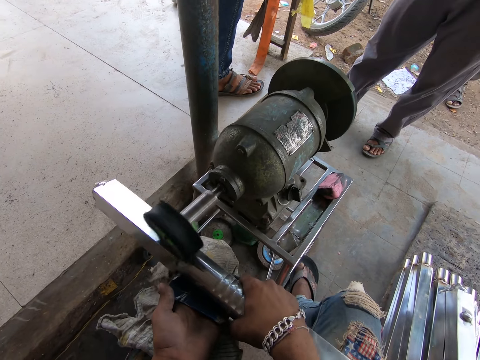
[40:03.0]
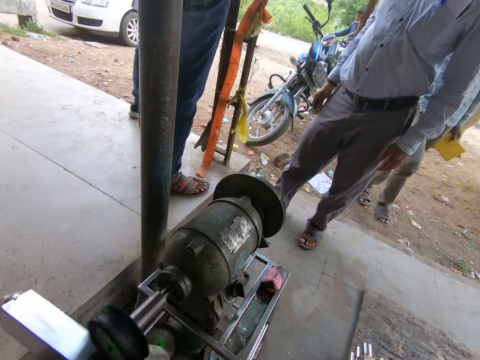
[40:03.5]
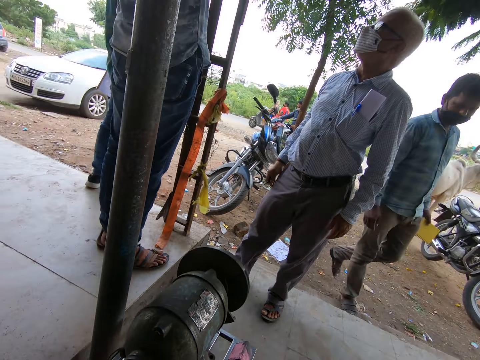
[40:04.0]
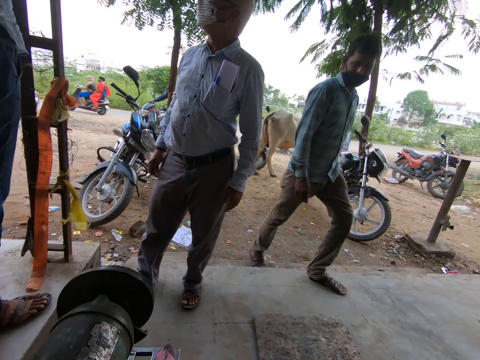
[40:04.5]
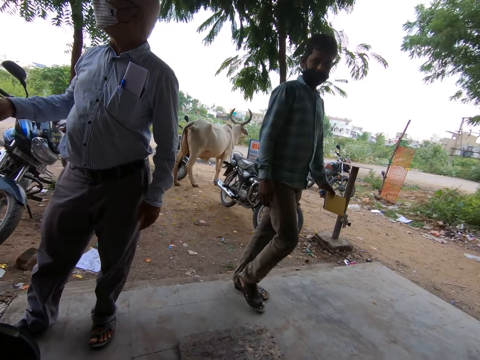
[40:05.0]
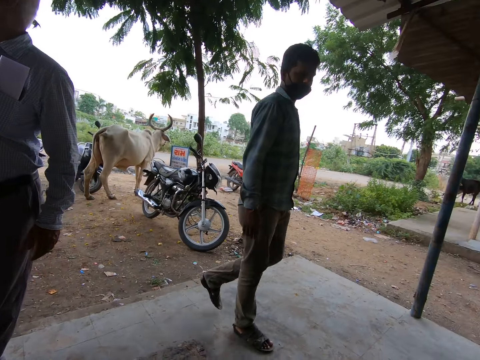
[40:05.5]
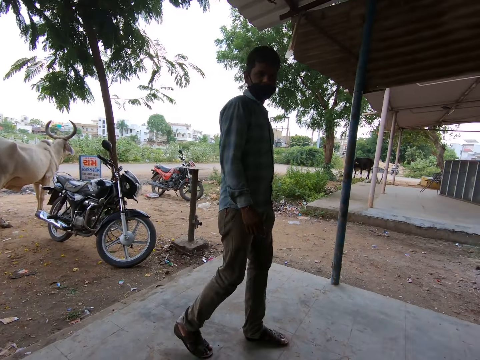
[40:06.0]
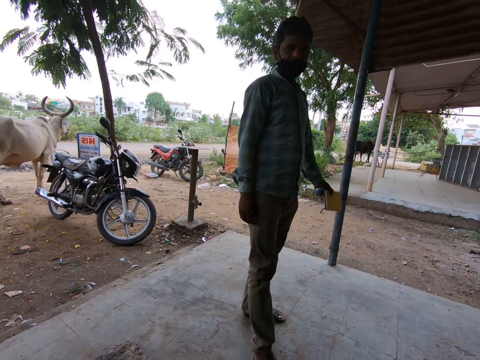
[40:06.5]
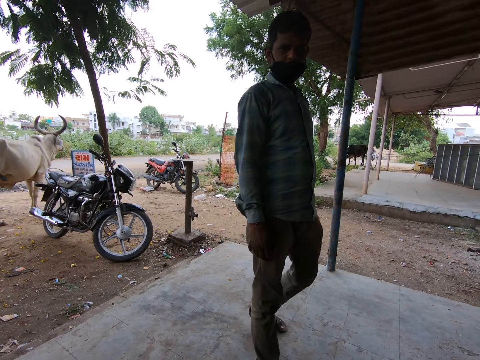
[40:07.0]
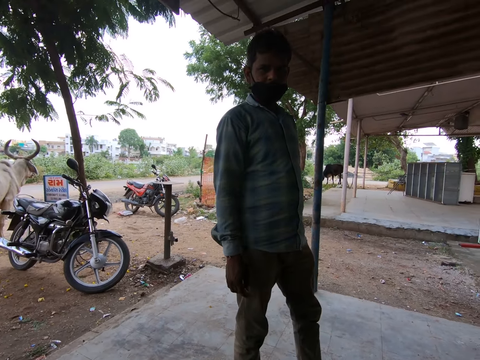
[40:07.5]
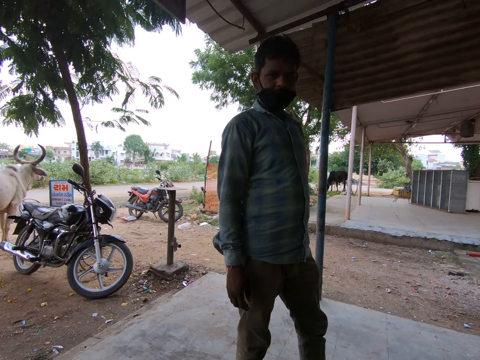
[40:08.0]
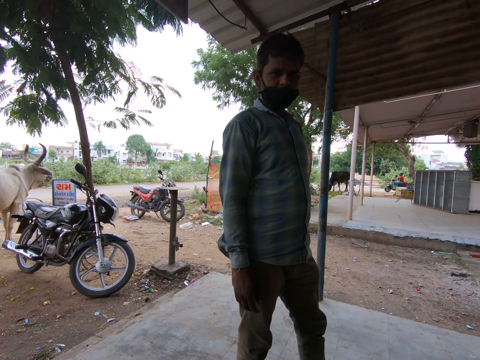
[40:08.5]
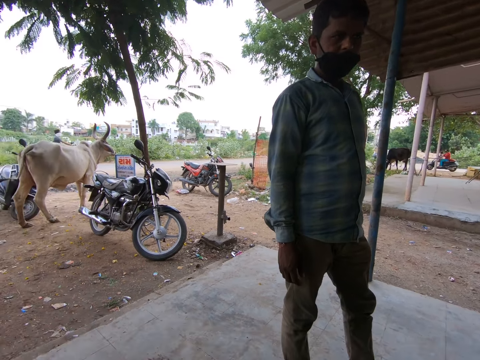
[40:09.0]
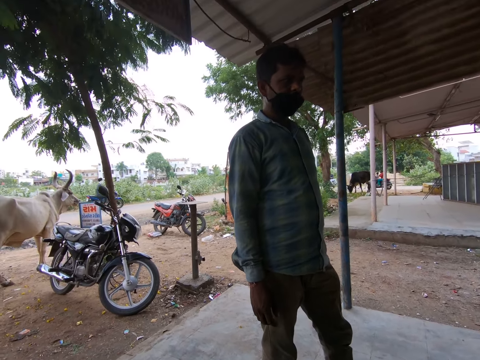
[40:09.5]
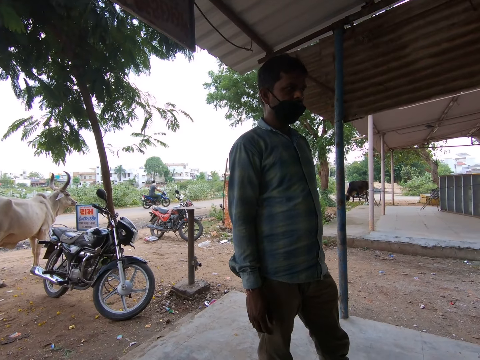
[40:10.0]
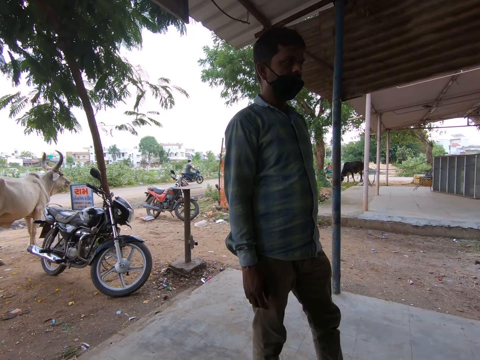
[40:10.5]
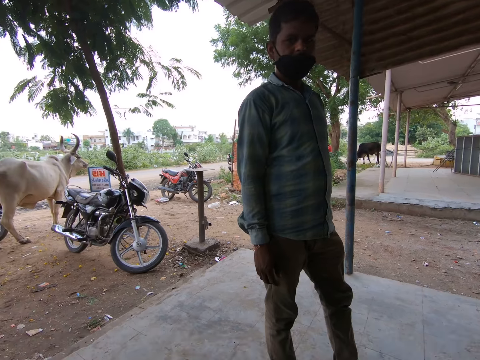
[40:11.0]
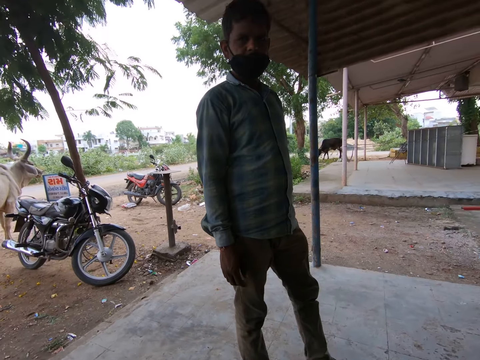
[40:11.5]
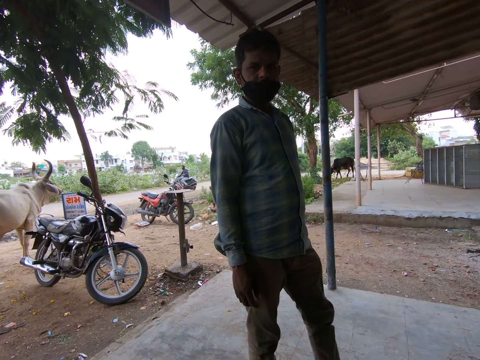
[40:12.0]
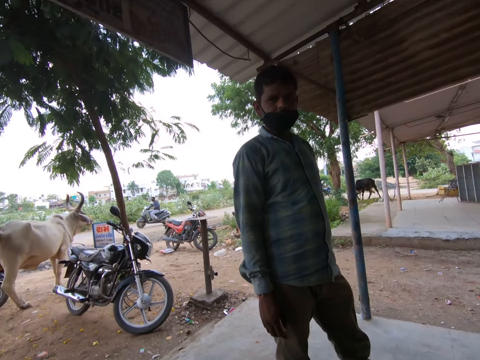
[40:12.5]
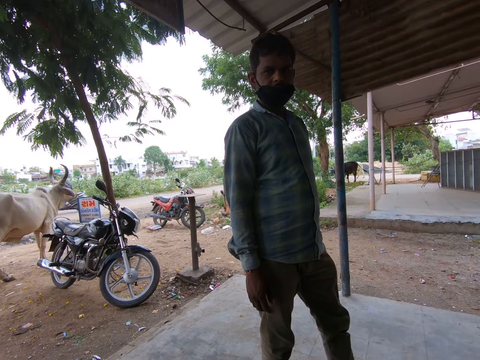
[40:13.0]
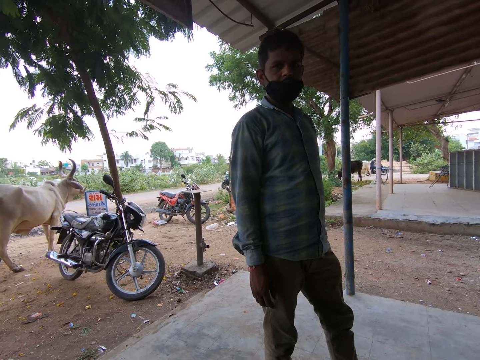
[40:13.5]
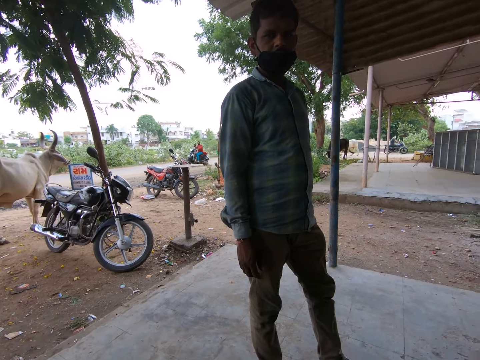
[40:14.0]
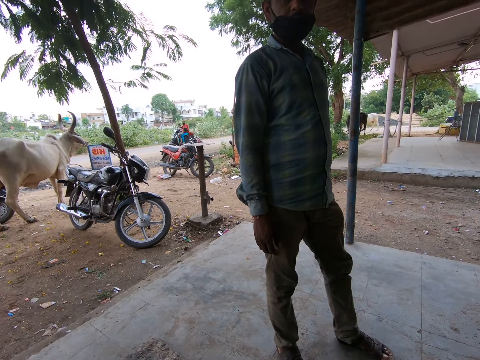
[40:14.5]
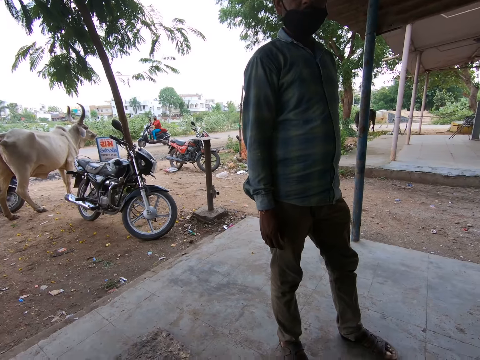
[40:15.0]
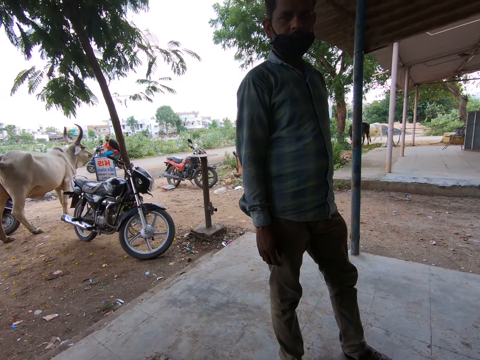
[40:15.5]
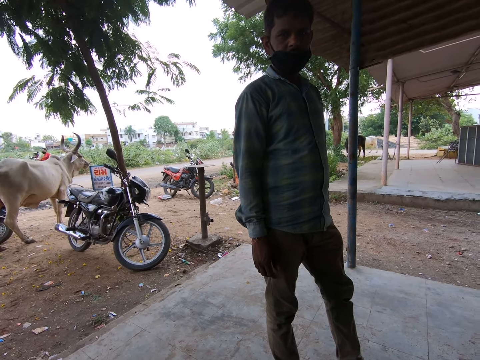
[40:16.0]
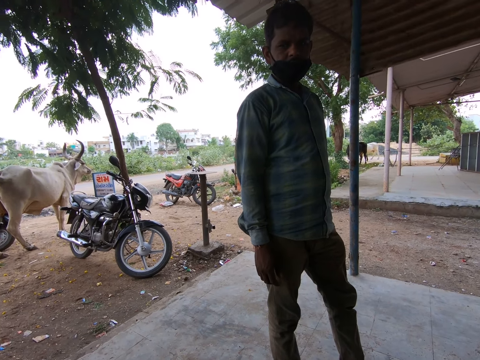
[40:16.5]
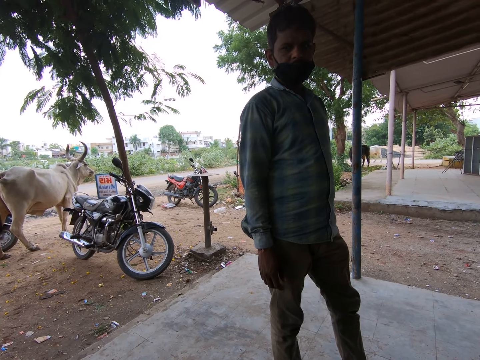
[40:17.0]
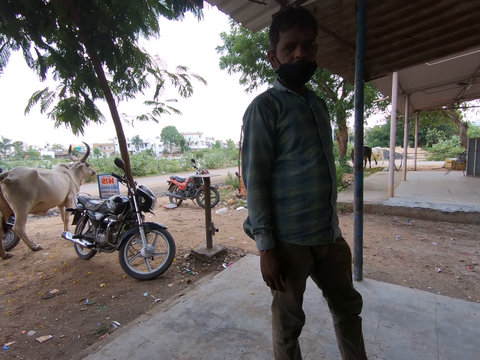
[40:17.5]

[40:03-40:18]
A man interacts with the camera wearer. The camera wearer talks with the man.

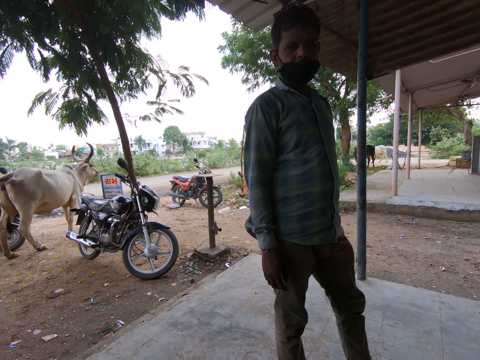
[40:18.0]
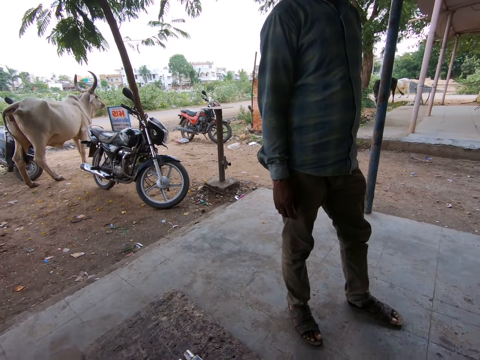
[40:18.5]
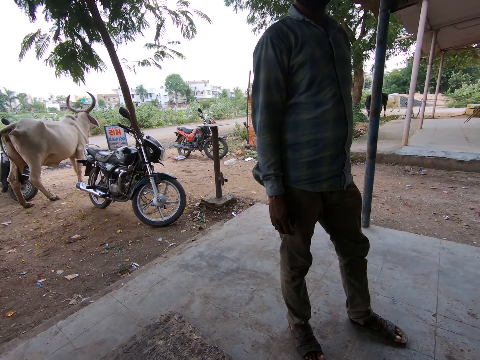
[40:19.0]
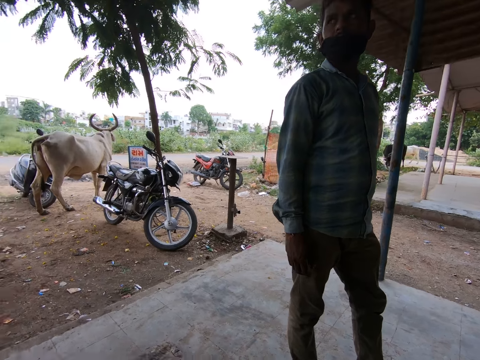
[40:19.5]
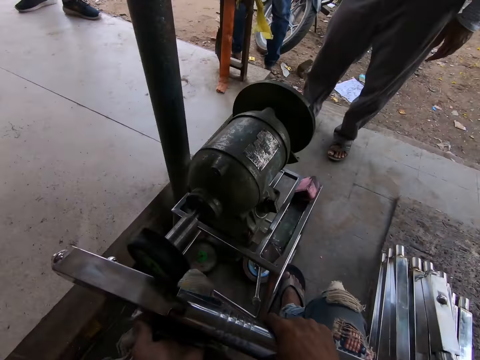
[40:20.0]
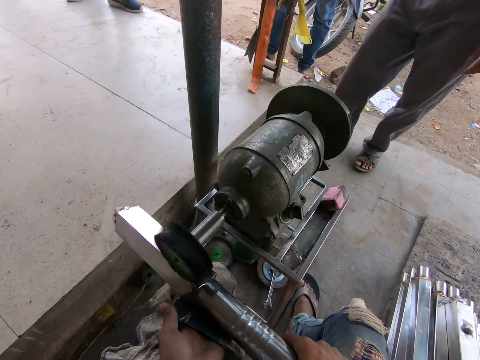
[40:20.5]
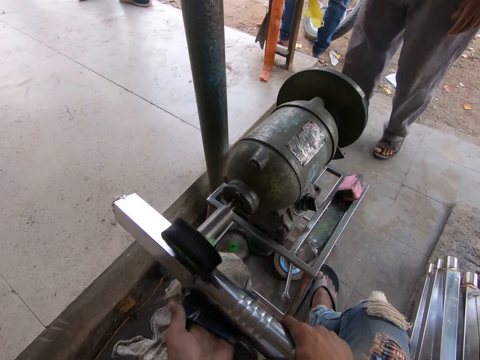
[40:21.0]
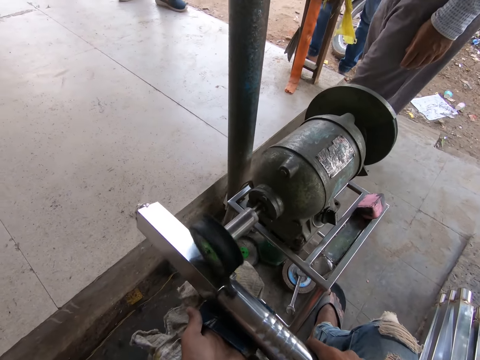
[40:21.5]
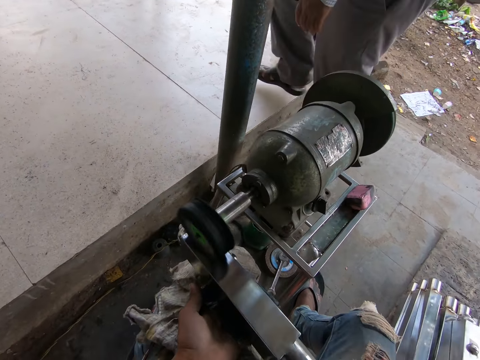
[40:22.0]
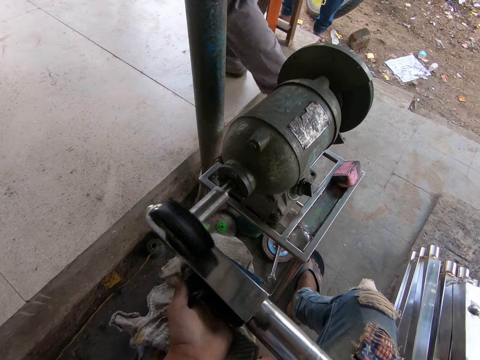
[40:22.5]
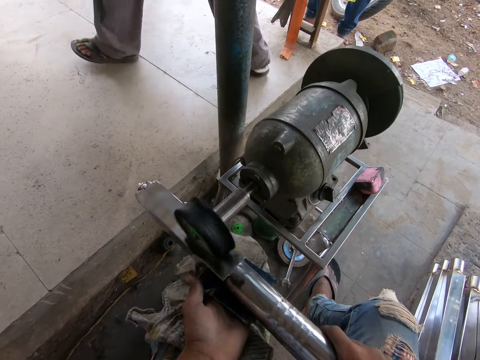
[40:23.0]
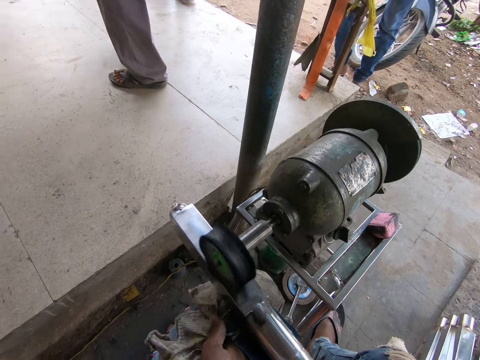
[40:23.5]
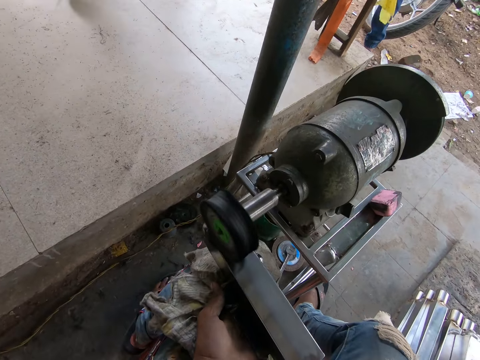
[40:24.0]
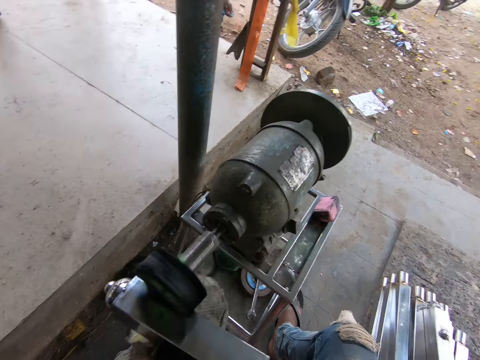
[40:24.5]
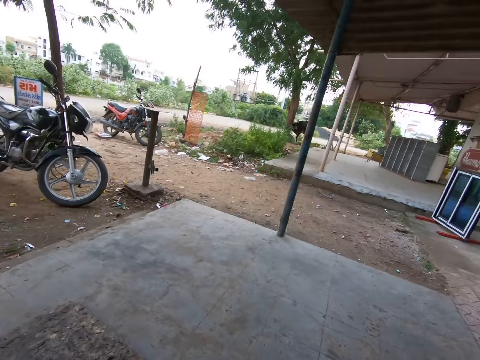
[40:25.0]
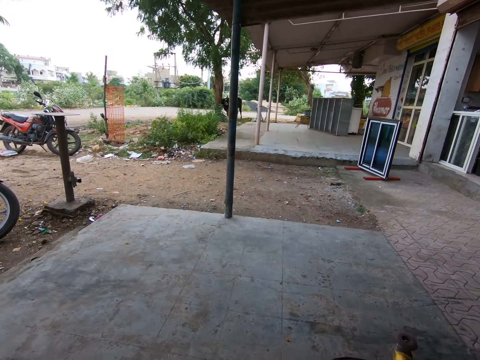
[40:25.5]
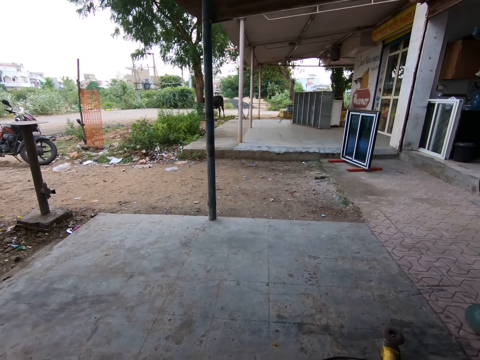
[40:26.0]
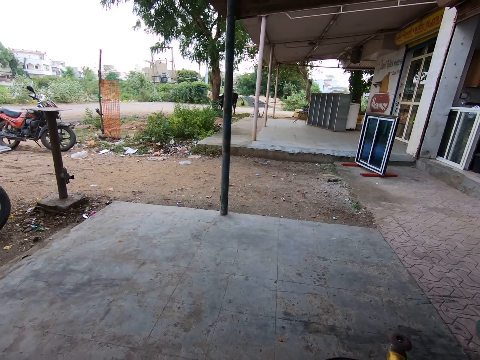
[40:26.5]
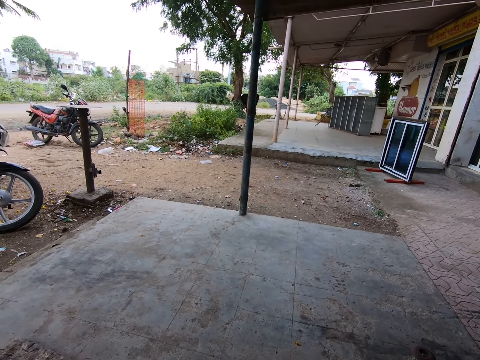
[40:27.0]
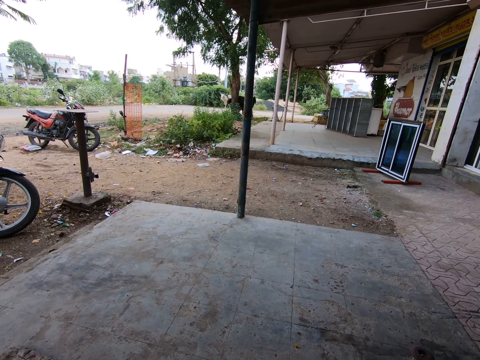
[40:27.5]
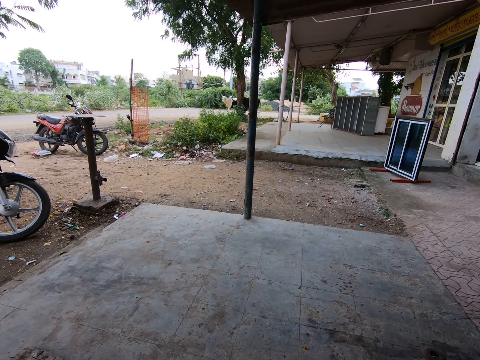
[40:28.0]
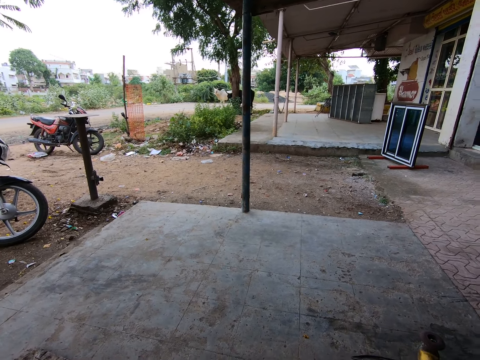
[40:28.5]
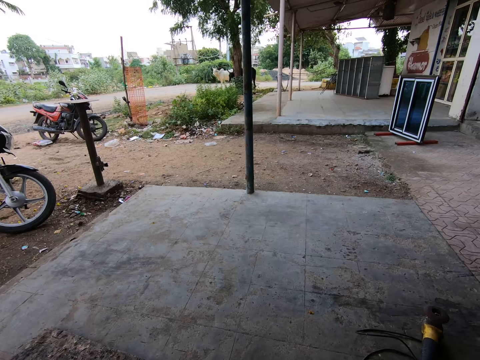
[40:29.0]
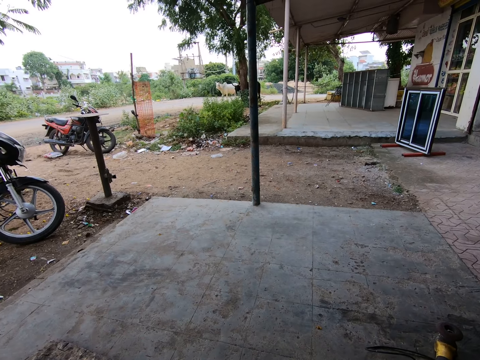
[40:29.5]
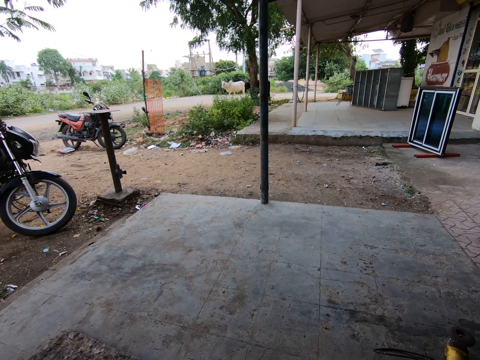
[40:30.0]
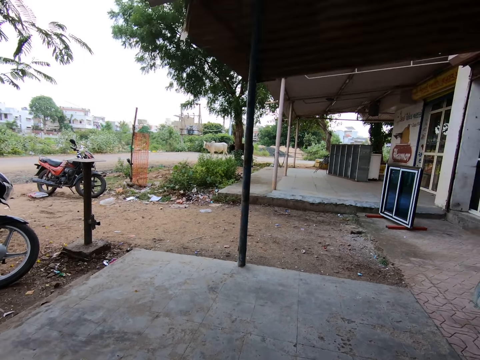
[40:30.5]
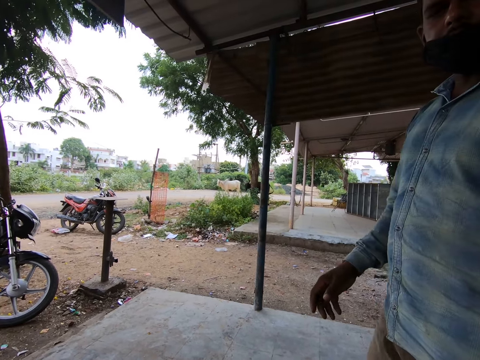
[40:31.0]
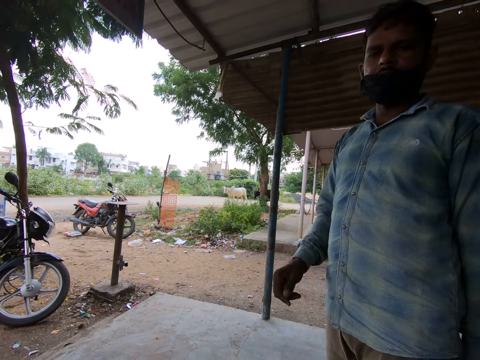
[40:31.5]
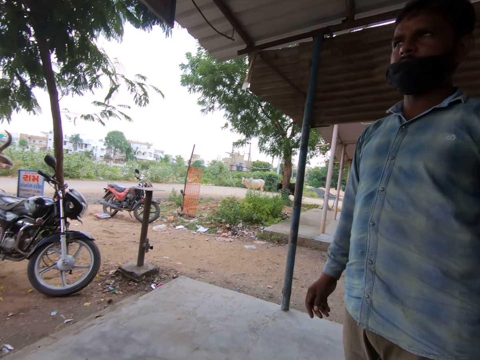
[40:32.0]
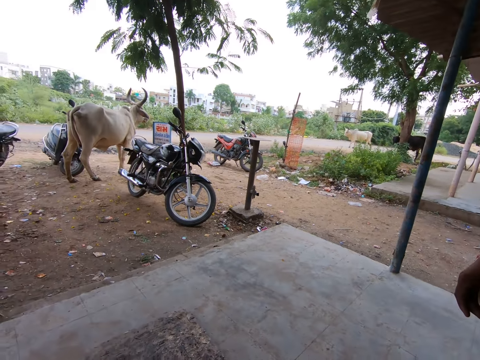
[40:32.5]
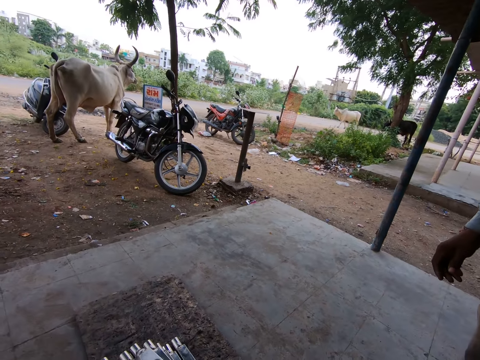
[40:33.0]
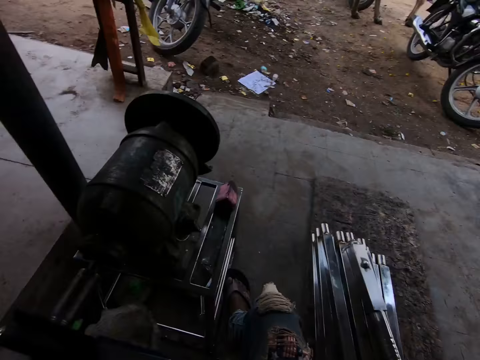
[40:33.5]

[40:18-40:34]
The camera wearer polishes the metal. They look around. They talk with a man.
